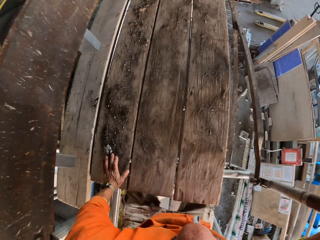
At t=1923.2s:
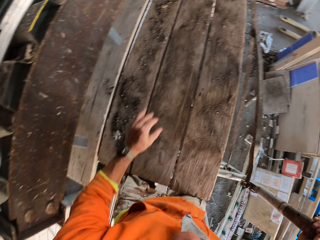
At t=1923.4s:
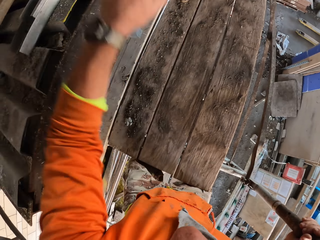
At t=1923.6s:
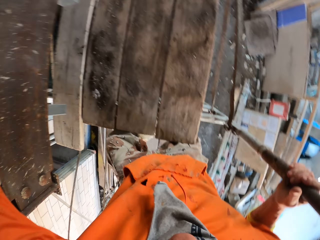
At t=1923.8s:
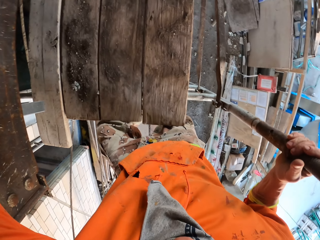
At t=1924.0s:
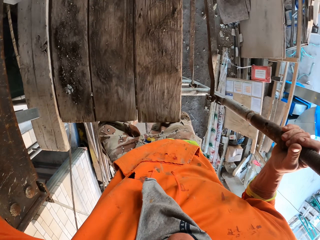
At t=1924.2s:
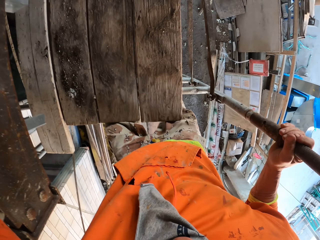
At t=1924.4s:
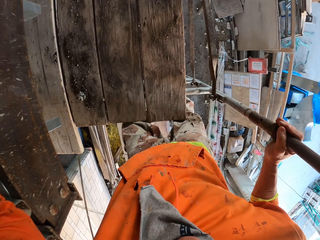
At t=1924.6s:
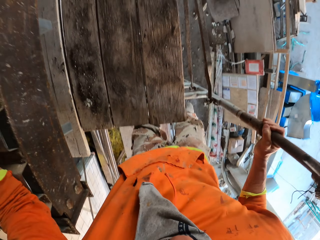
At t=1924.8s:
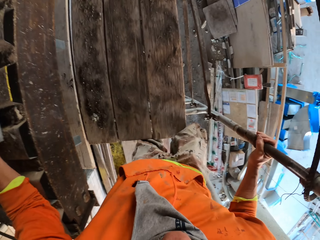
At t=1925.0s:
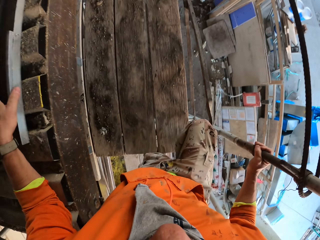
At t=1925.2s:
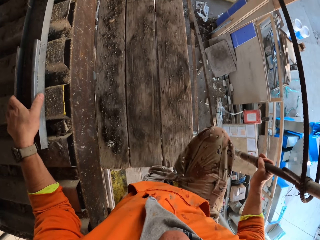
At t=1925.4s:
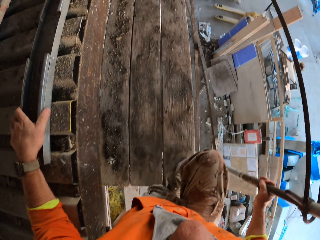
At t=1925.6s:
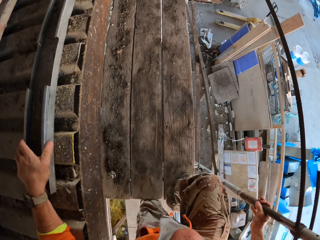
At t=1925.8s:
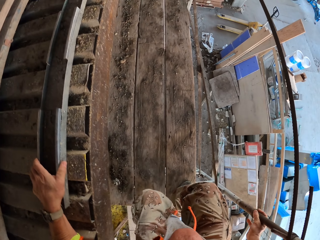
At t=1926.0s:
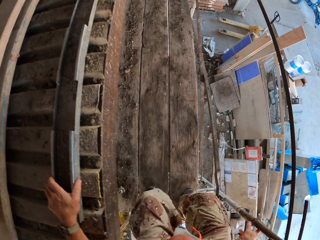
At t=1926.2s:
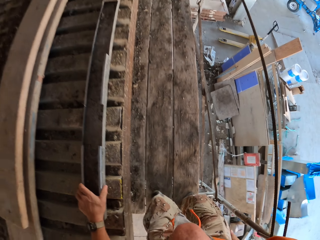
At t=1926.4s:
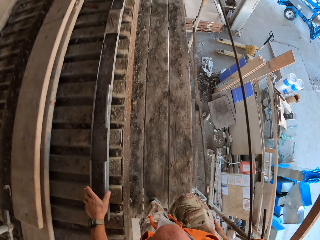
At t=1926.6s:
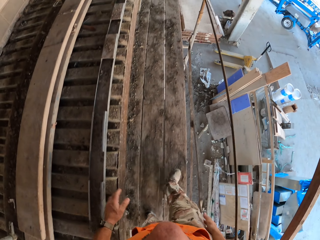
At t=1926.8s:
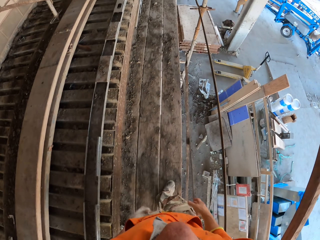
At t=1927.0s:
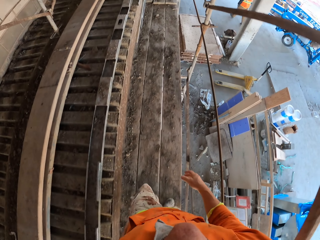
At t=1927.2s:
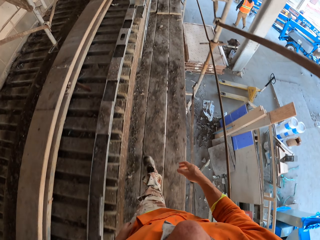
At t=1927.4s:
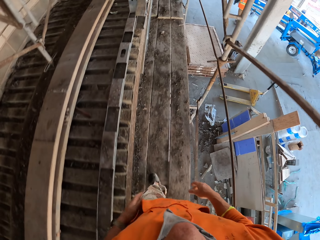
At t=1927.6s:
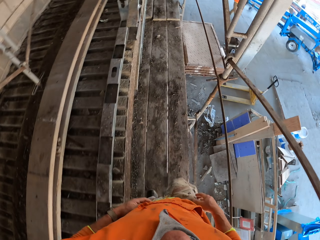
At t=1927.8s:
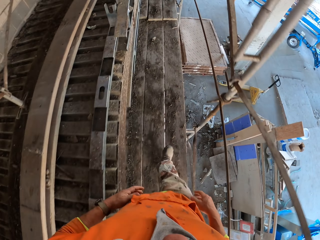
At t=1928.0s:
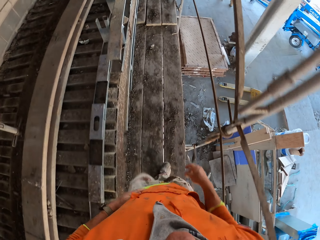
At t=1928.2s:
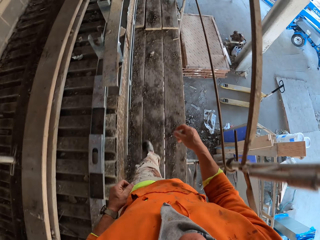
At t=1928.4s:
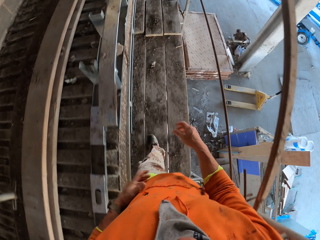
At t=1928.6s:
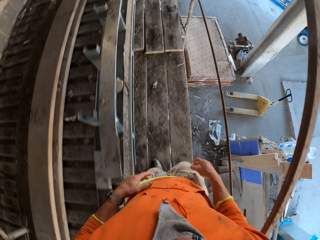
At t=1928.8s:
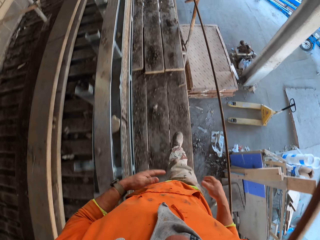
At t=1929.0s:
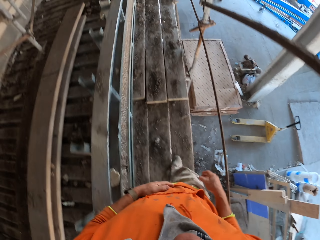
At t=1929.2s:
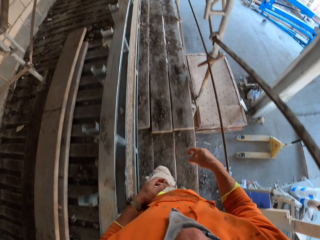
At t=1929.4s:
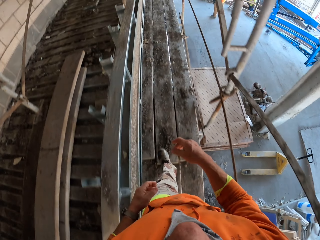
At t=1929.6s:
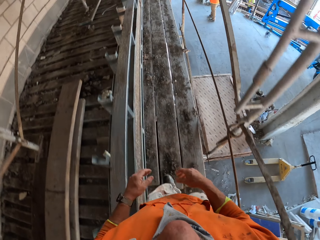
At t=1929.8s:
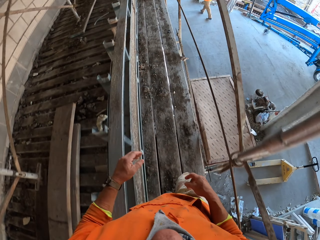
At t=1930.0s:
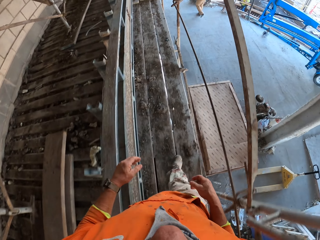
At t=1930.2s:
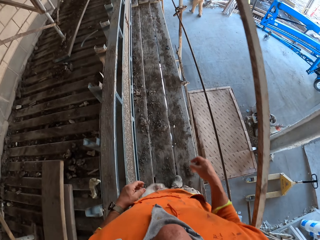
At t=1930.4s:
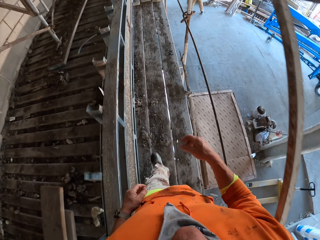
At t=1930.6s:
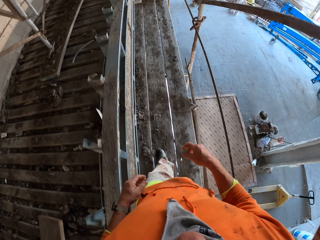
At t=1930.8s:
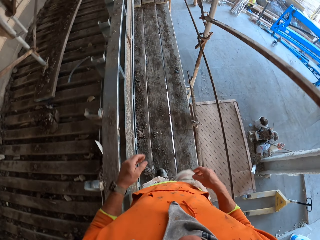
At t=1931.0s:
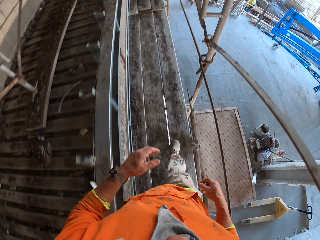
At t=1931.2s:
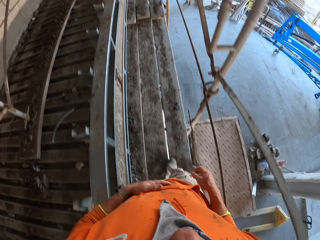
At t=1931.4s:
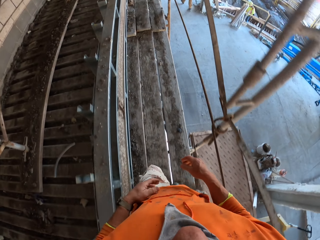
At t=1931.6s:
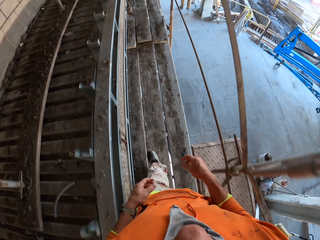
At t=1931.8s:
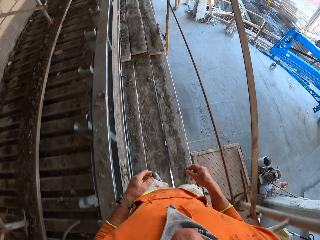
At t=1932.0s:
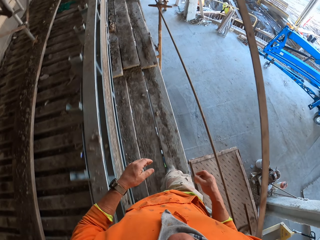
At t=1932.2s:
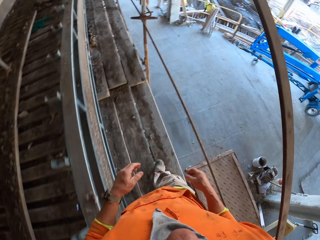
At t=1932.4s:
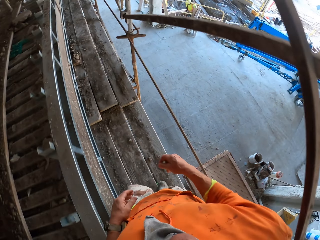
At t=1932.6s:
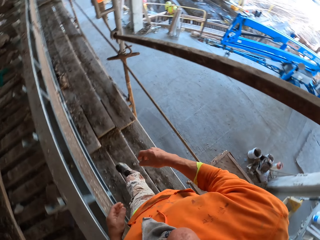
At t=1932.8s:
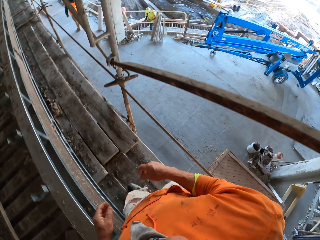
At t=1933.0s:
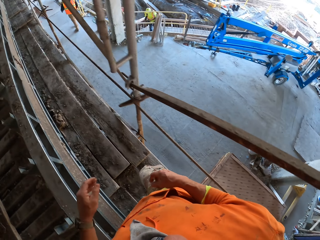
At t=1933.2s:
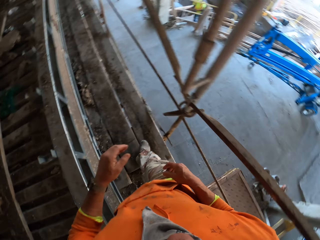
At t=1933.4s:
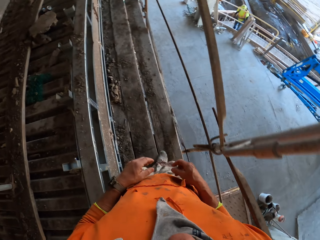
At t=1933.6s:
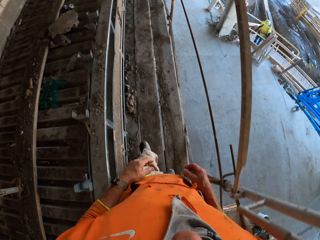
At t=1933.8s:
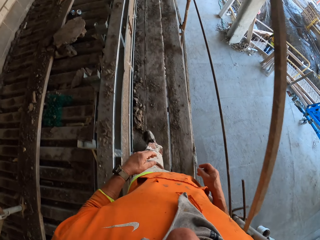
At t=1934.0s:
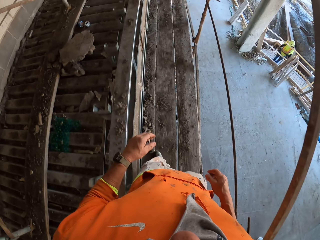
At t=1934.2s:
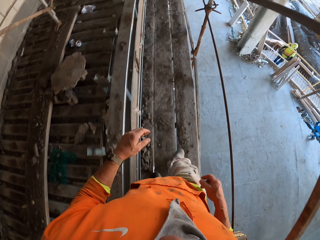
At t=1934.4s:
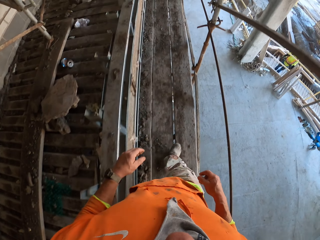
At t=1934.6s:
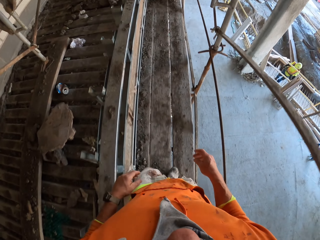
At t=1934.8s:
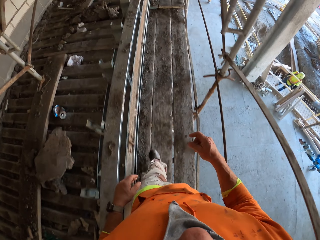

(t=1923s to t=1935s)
The camera wearer walks on the scaffolding. A man walks to the other side. The camera wearer touches his sweatshirt. Another man works on the other side.

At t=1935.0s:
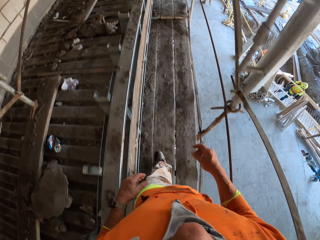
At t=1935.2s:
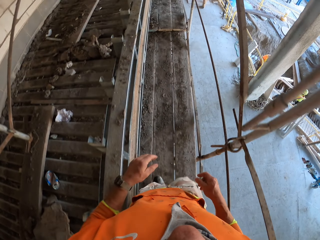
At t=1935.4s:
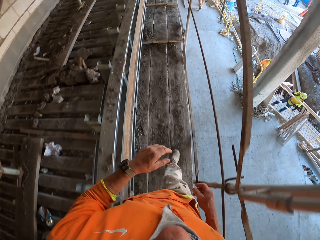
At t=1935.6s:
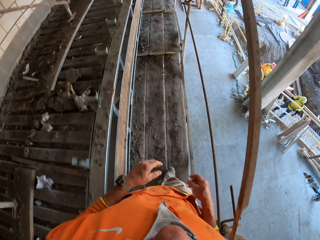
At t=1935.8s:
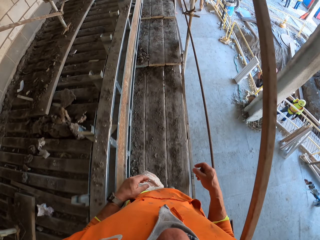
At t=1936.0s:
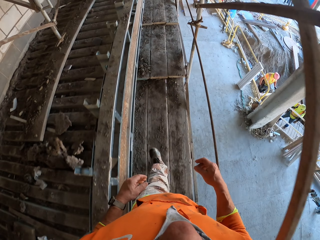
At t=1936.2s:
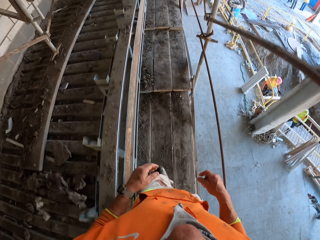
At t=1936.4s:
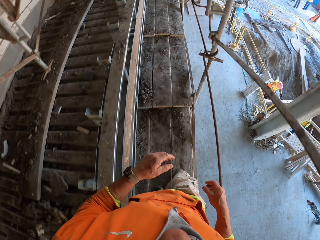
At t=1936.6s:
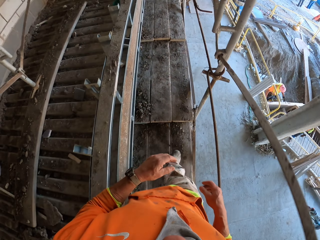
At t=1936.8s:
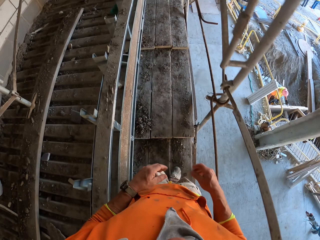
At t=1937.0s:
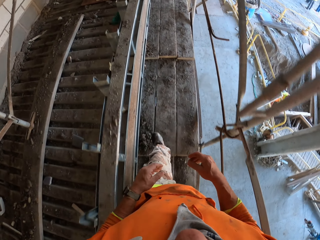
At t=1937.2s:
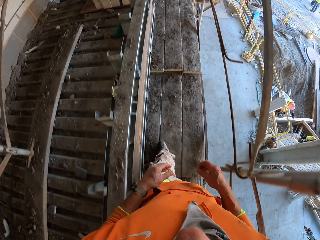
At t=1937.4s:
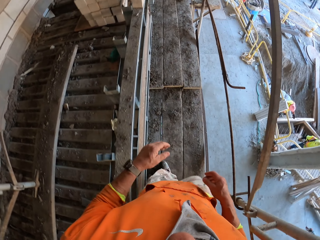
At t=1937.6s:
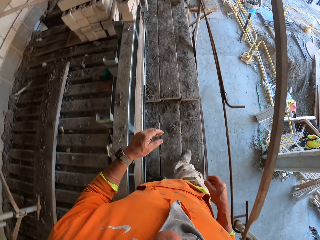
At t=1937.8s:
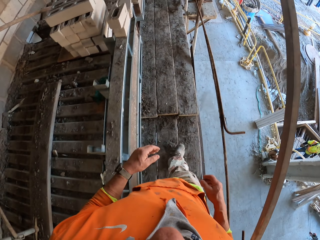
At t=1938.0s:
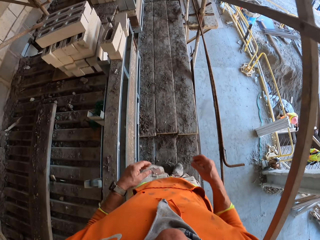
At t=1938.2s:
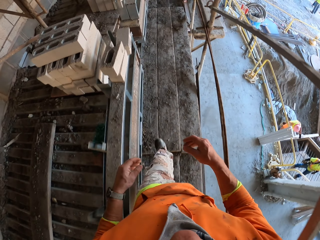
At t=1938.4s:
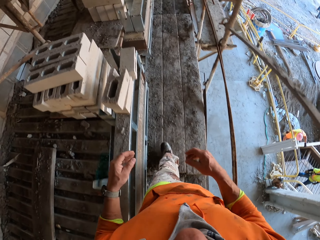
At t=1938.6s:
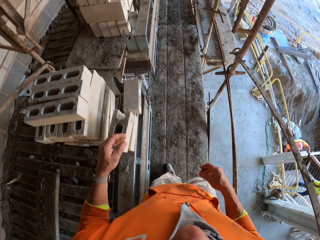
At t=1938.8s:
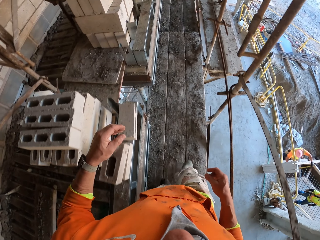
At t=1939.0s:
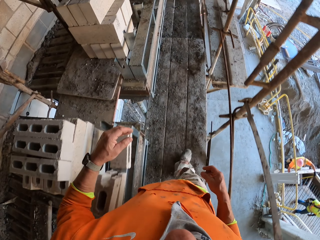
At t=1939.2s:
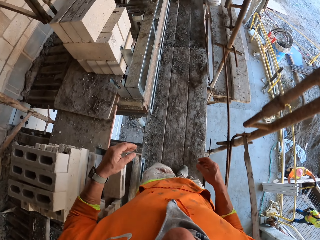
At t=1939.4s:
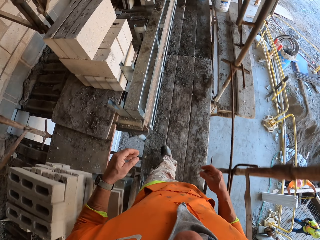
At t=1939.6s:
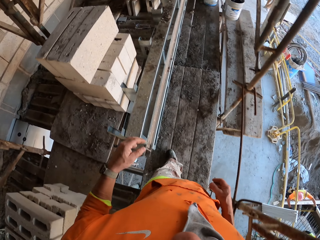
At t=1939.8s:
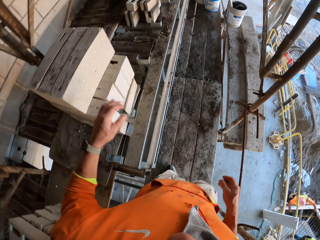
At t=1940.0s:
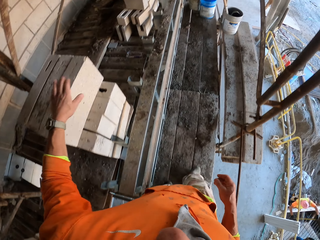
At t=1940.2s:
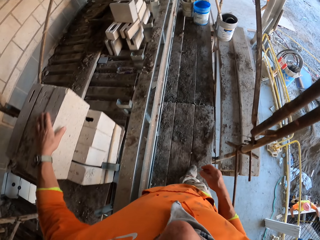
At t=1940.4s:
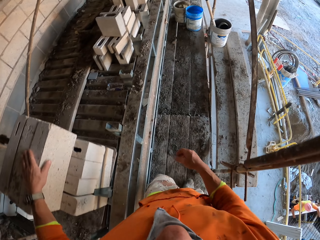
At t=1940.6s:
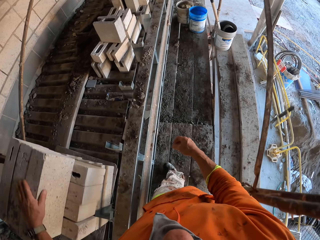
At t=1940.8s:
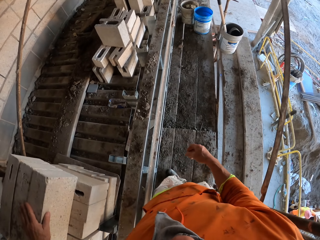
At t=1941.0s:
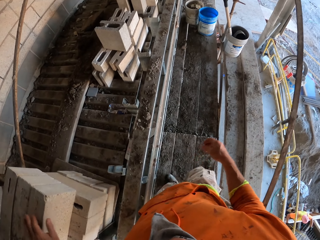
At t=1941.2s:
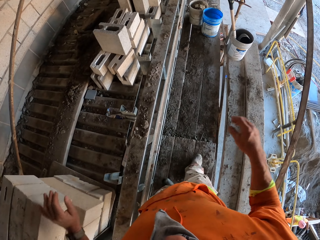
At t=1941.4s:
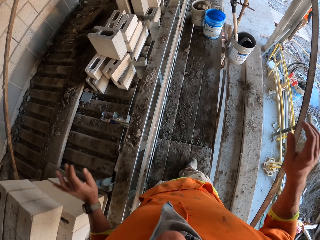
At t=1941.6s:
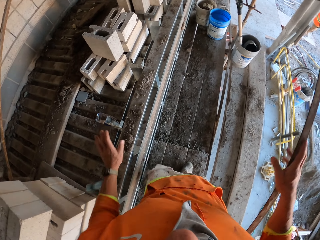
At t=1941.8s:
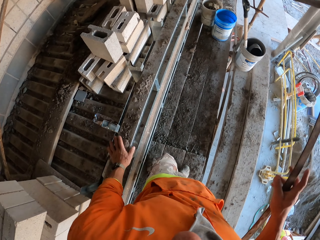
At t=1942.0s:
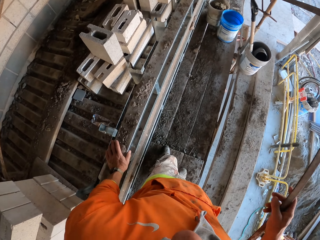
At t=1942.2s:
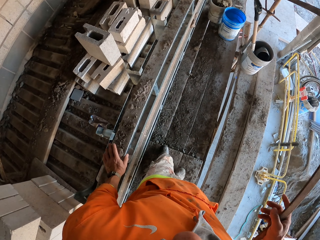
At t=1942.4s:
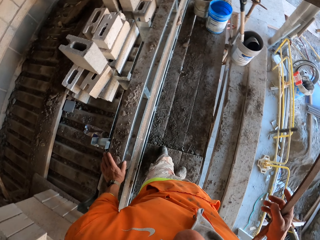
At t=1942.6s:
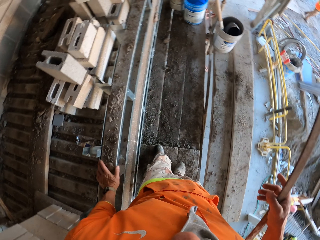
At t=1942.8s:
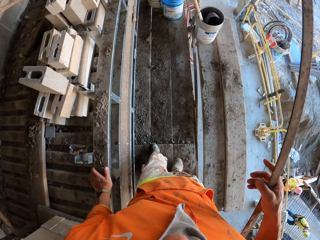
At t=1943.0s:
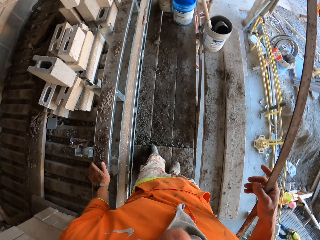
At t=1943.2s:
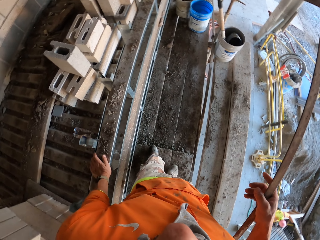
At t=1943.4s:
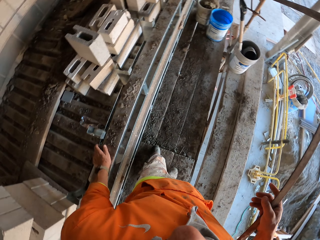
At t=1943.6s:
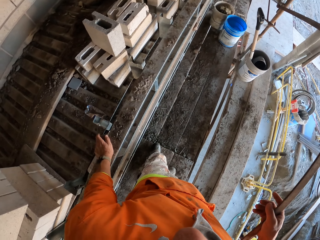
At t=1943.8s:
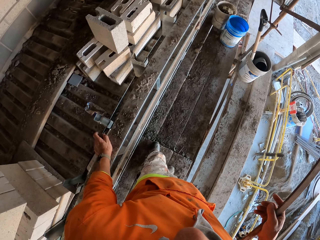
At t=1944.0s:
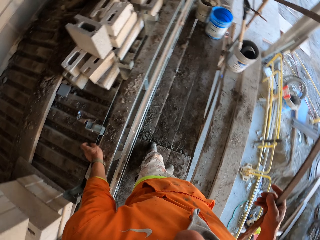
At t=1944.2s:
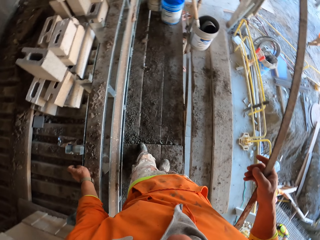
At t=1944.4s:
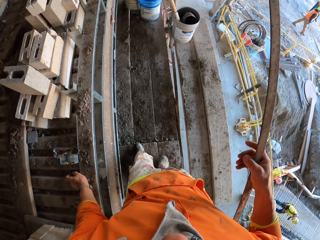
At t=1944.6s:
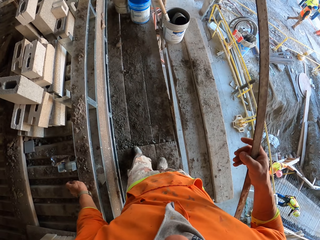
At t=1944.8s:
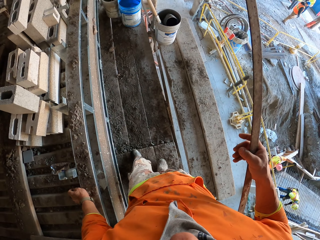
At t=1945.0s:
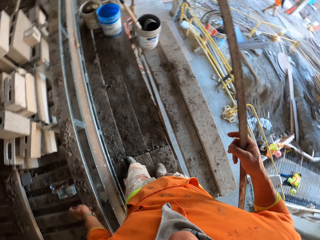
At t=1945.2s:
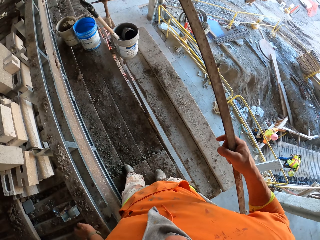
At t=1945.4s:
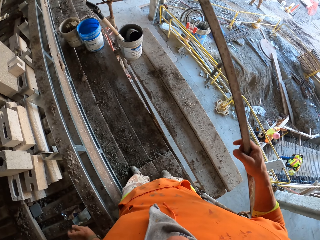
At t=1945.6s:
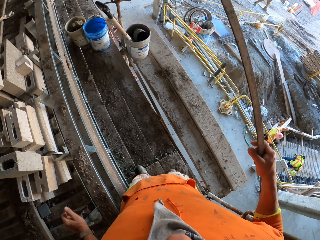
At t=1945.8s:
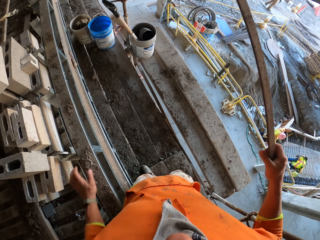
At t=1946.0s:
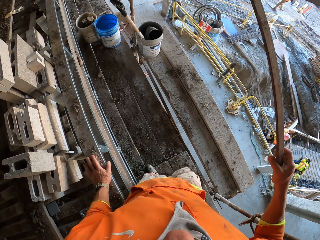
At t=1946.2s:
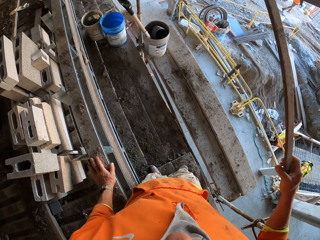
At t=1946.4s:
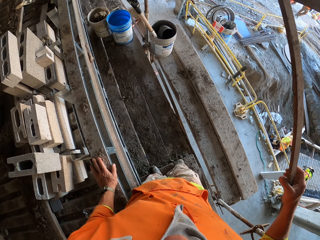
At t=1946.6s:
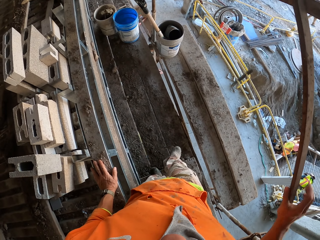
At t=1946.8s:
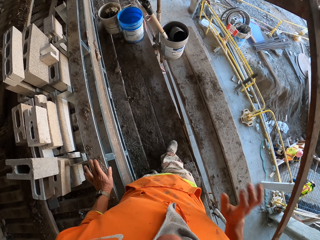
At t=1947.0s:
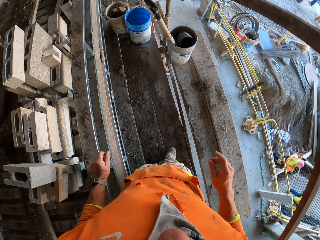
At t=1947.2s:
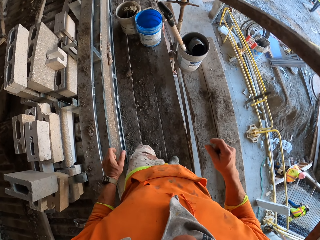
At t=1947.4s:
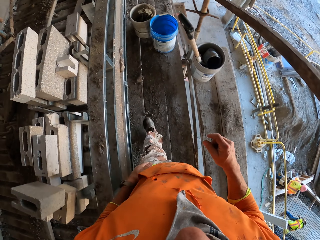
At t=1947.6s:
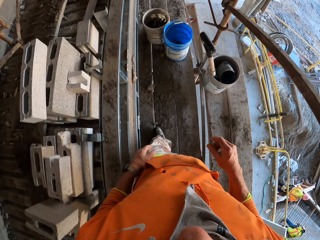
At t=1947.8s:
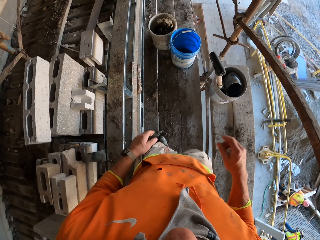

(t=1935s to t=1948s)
A man works on the other side. Another man stands on the other side. Another man stands on the other side. Another man stands on the other side. The camera wearer rests a hand on the block, touches the bricks with the left hand and holds the scaffolding. They look around. They rest a hand on the scaffolding. They touch dirt. They walk on the scaffolding.
